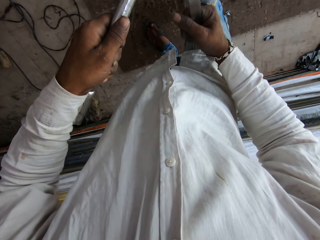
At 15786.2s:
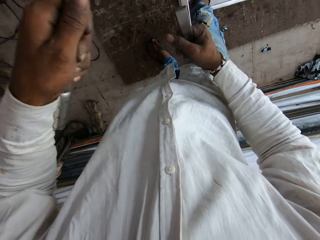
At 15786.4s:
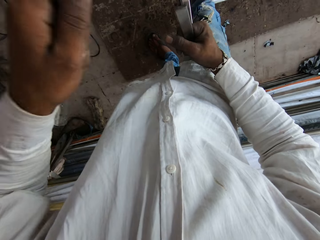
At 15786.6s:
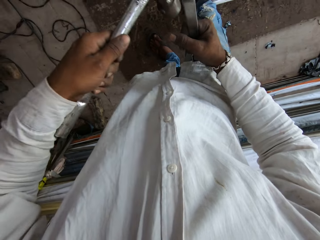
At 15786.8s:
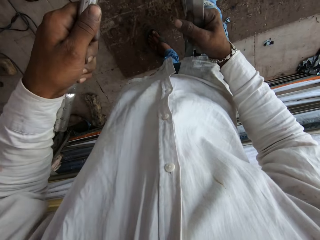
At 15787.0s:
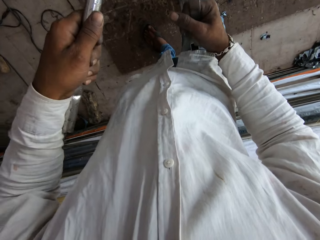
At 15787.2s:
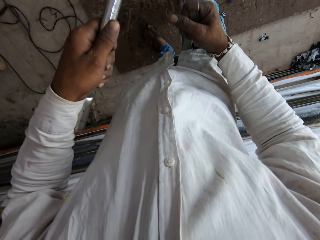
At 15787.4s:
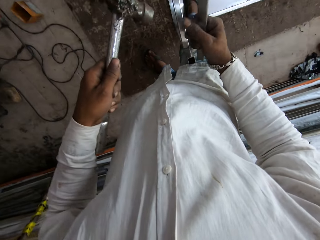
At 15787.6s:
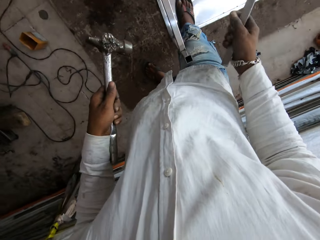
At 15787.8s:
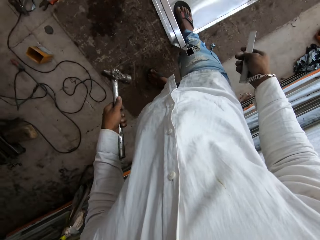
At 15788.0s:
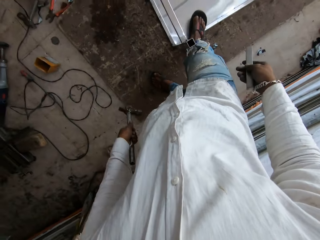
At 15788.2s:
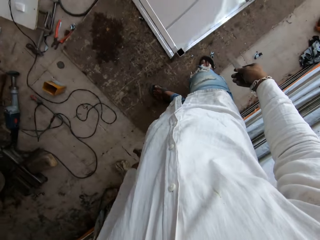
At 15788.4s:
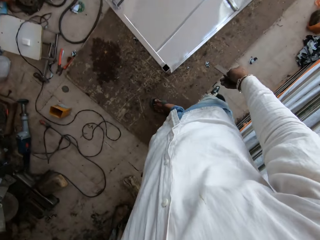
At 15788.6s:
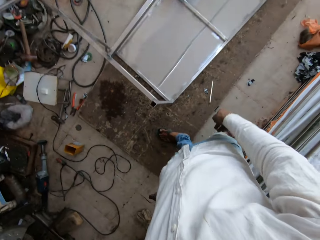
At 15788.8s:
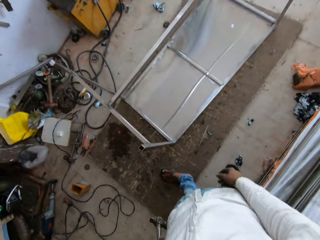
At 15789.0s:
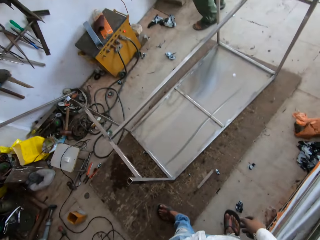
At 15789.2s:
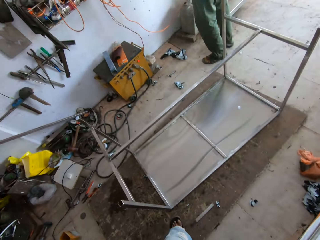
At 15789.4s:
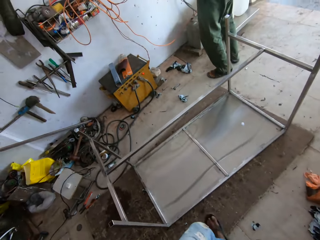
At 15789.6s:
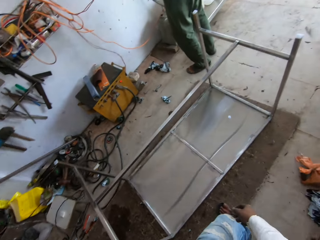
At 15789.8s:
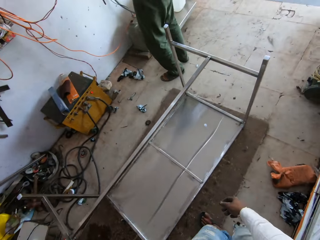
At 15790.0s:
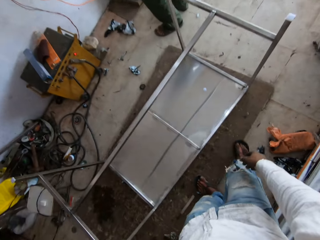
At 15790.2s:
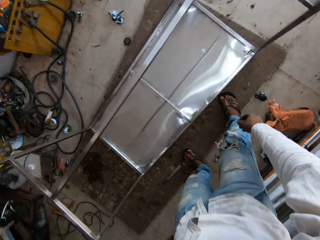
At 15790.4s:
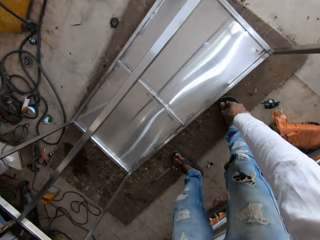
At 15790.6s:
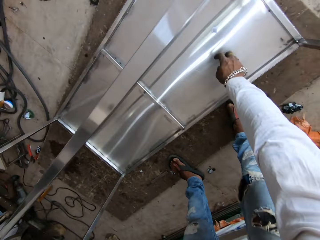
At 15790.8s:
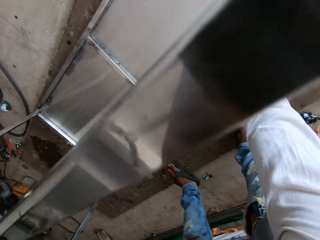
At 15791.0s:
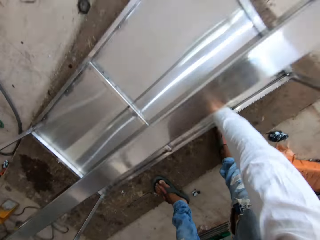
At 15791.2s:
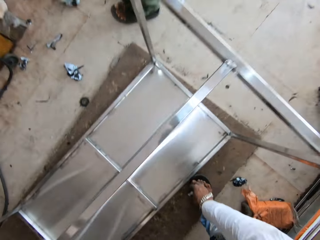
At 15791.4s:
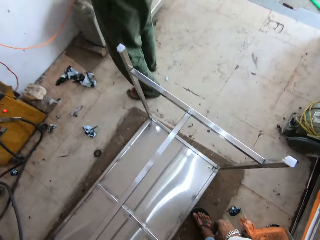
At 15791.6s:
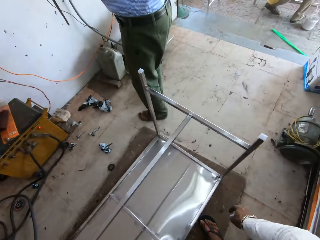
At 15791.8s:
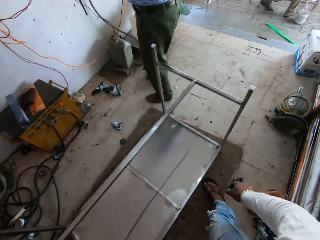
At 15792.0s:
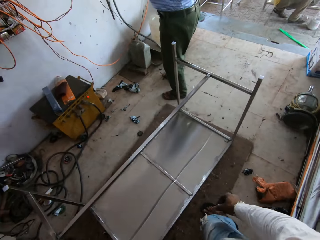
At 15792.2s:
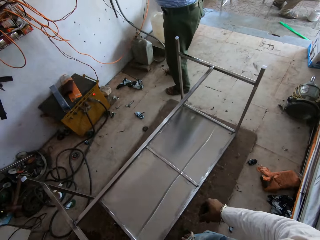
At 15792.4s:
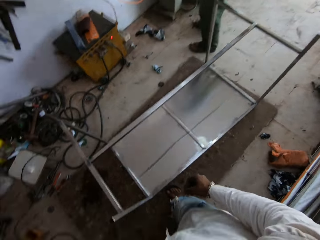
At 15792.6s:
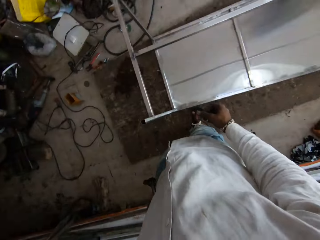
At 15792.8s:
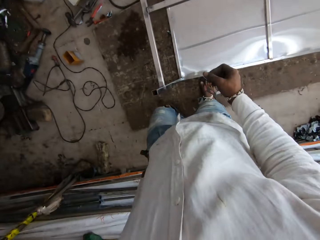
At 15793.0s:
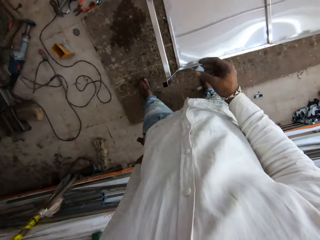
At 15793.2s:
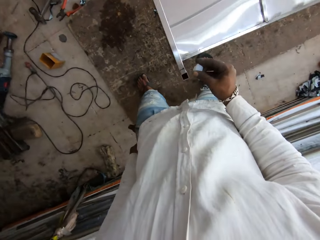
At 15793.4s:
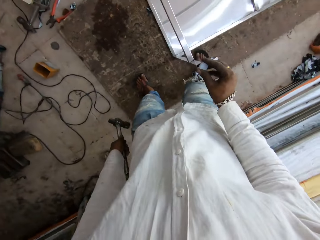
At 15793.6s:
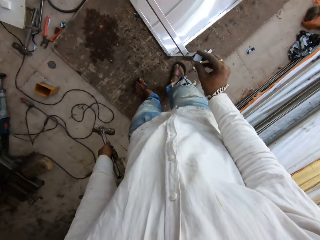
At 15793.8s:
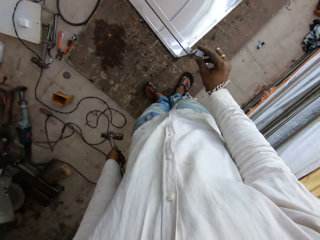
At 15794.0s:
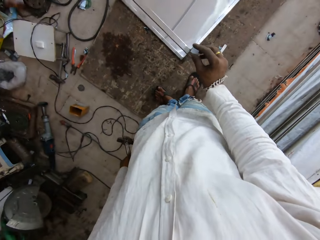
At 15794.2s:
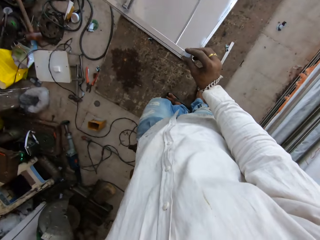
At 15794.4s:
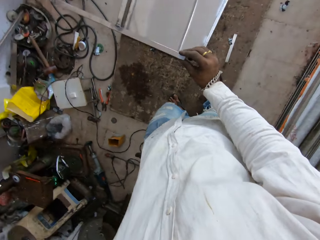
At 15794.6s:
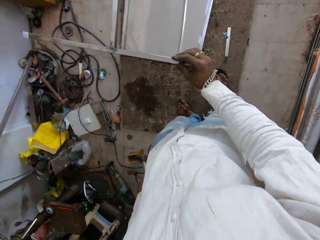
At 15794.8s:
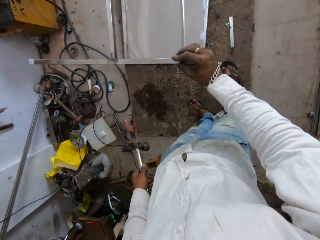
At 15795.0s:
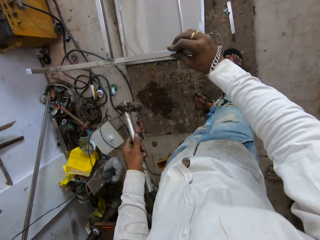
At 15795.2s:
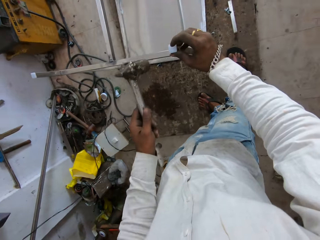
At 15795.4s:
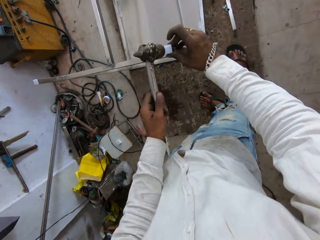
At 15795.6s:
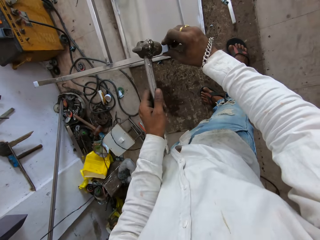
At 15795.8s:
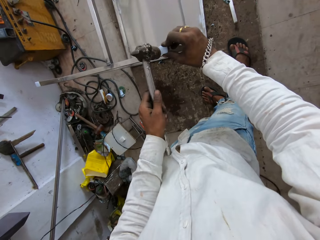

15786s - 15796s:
The camera wearer drops the metal down on the floor. They take a few steps. They pick up a leg end cap. They take a few steps. They put the leg end cap on the table's leg.

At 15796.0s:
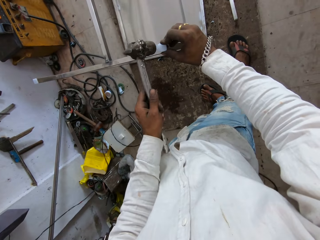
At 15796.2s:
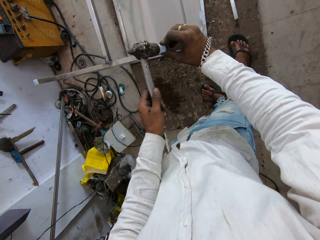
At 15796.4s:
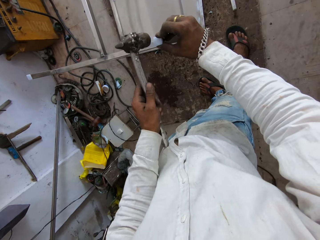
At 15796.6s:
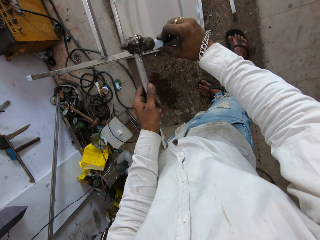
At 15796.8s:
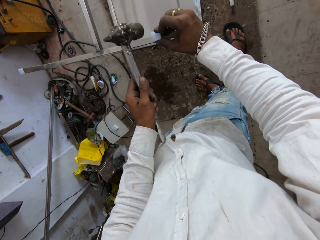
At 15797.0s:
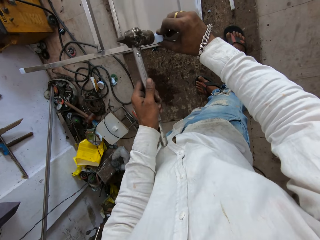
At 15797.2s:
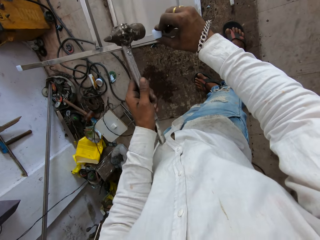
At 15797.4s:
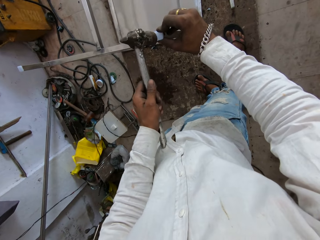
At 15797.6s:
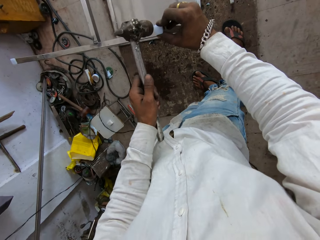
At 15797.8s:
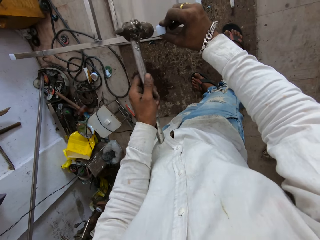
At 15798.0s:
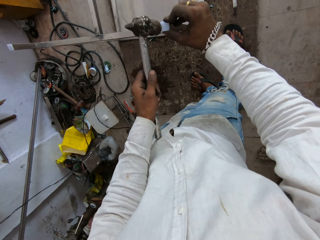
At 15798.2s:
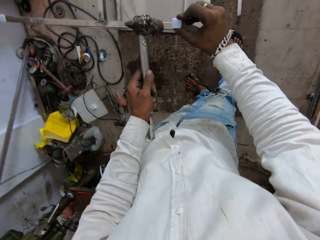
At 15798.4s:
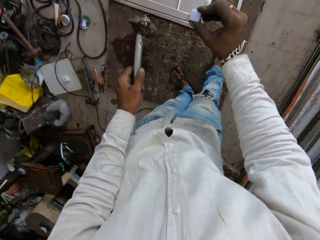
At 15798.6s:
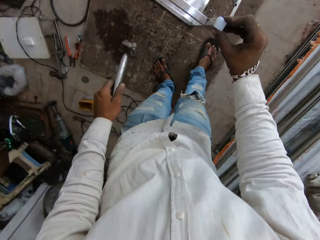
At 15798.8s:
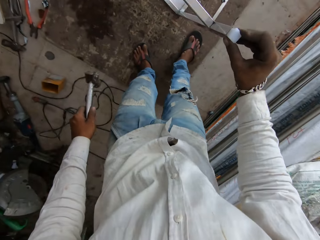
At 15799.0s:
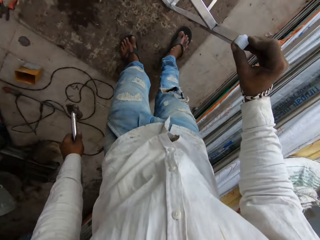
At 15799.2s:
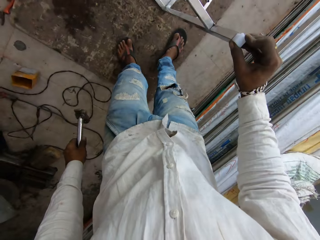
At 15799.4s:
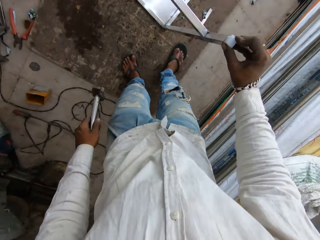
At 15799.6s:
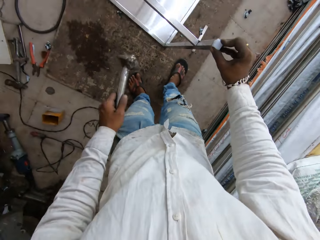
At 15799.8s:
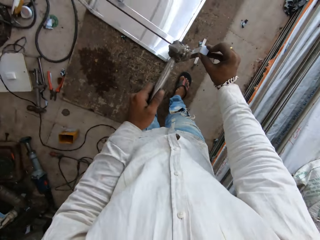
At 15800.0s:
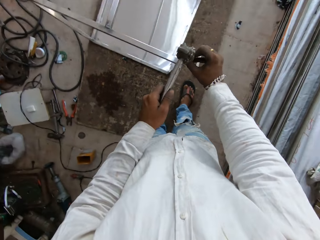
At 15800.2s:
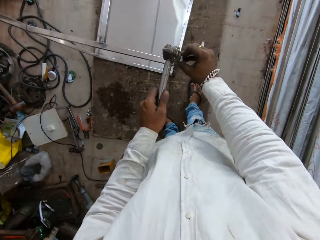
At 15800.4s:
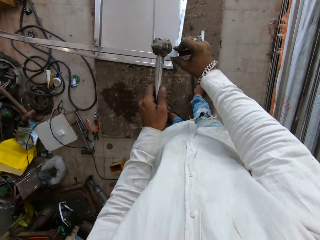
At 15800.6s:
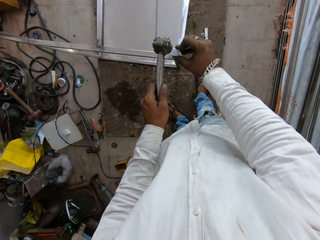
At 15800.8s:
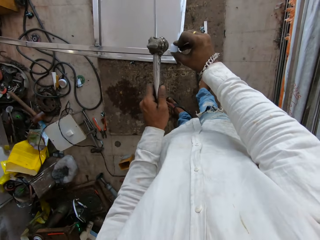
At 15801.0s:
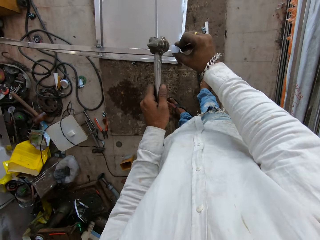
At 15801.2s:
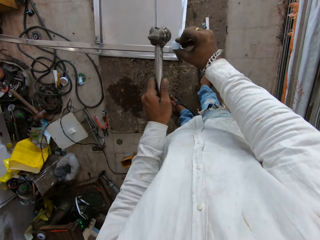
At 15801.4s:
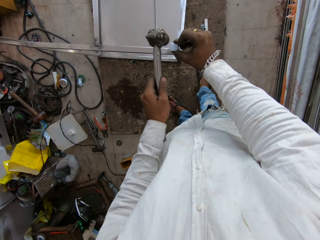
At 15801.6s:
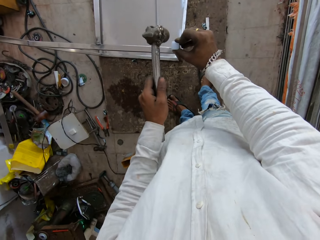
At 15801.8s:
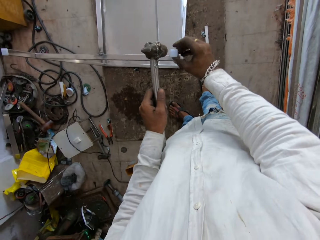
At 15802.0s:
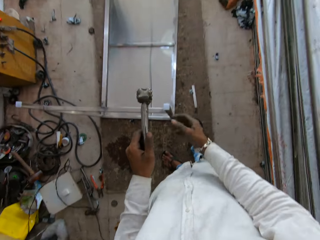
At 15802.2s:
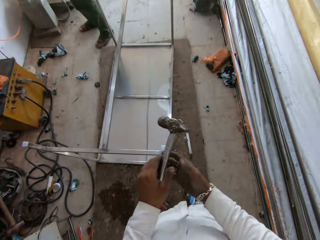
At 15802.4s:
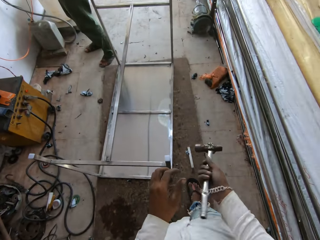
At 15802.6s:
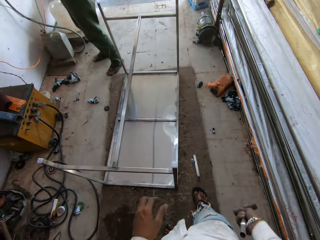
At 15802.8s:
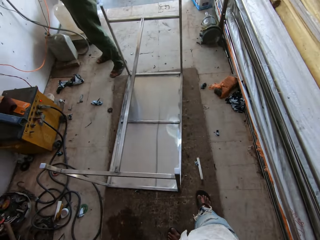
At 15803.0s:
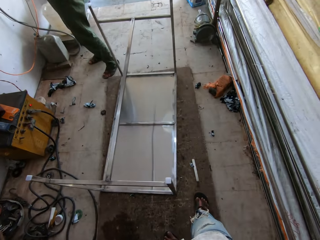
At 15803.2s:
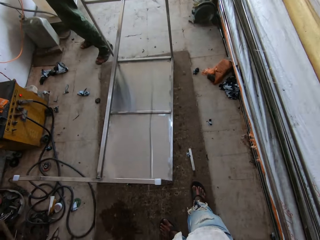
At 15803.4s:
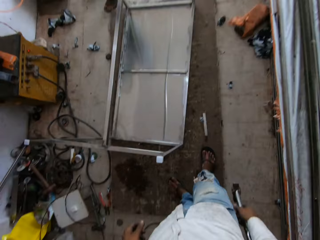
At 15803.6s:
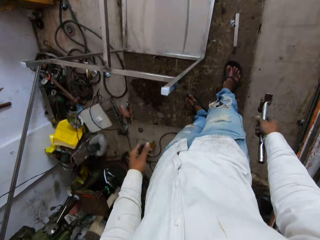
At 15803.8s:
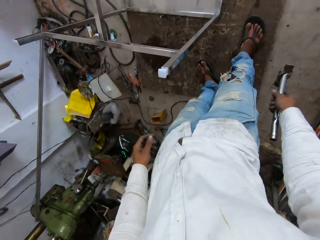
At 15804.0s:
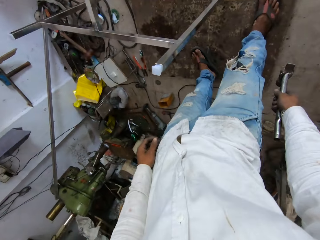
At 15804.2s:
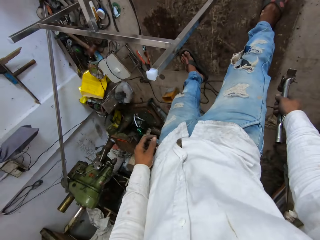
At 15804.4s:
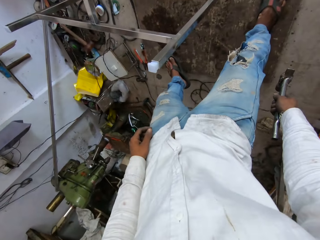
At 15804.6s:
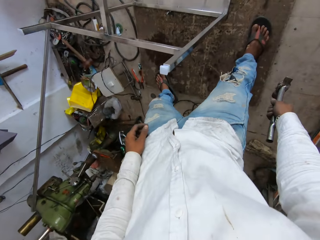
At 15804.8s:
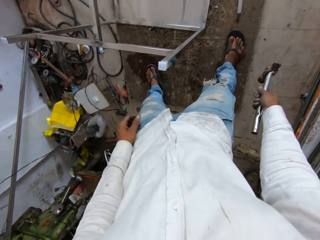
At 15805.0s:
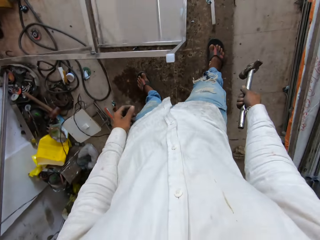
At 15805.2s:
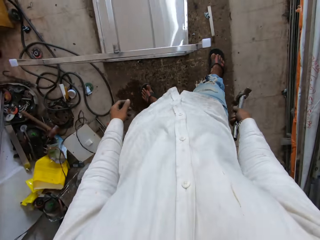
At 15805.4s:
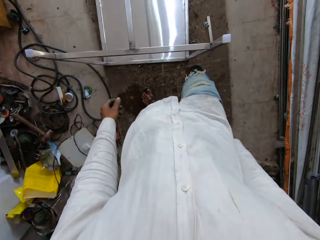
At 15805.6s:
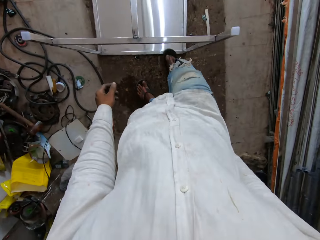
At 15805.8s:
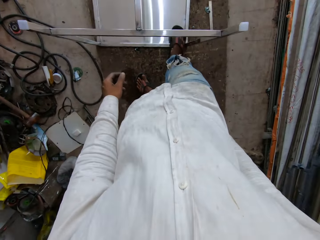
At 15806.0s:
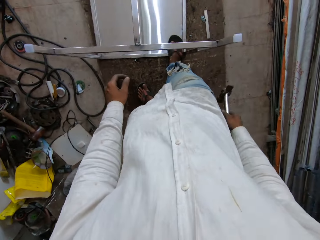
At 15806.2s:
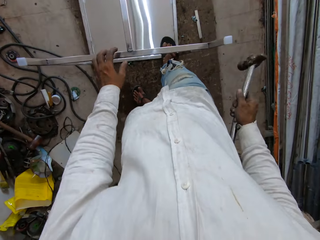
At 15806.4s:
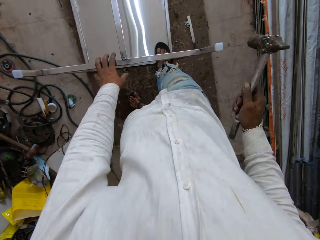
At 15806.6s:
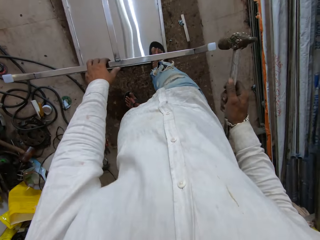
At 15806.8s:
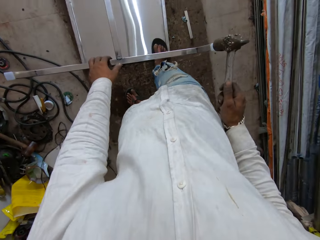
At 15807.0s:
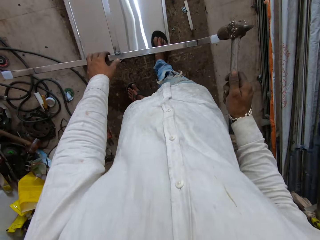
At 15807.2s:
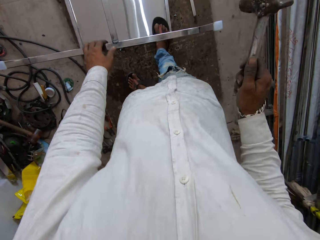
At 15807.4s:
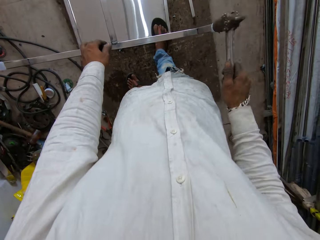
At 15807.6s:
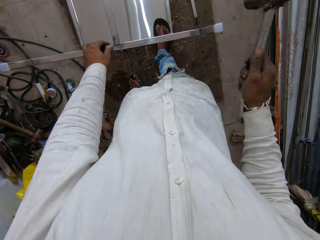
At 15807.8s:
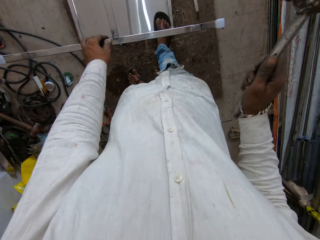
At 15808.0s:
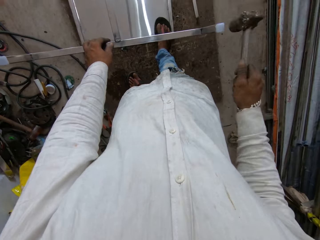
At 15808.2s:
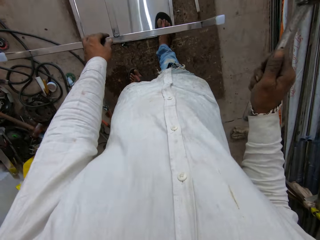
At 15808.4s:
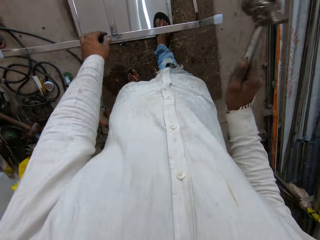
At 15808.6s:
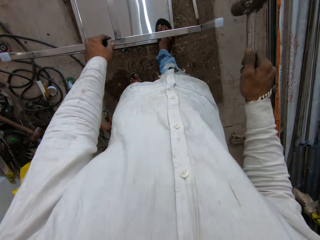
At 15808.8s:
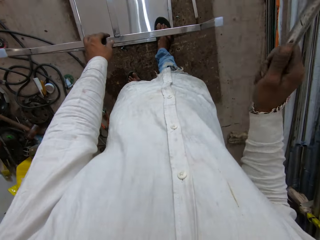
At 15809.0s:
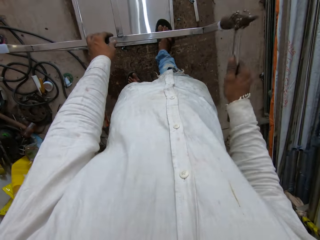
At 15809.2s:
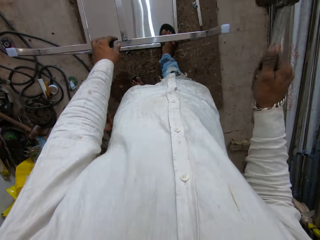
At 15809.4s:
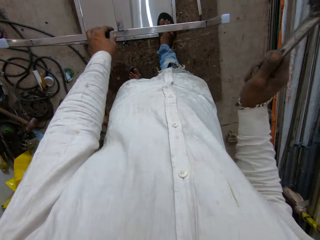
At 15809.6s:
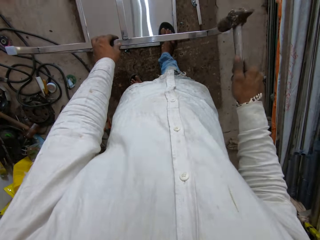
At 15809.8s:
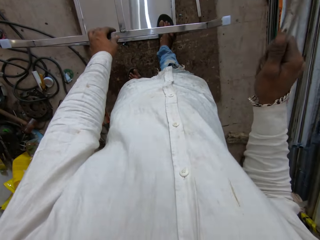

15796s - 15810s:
The camera wearer hits the leg end cap with the hammer. They look at the leg end cap. They hit the leg end cap with the hammer. They pass the hammer to the right hand. They look at the leg end cap, lift the left leg and step on the table. They hit the leg end cap with the hammer.
